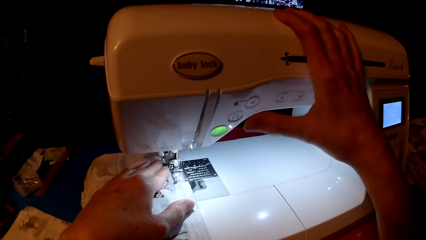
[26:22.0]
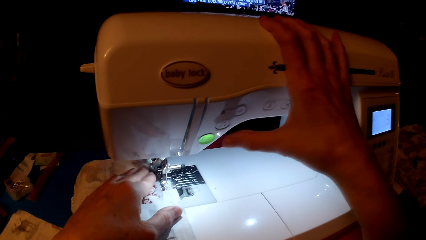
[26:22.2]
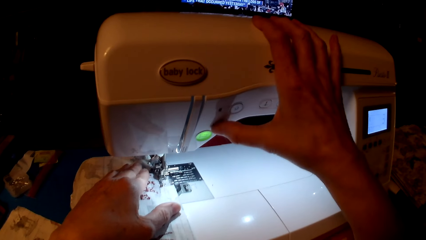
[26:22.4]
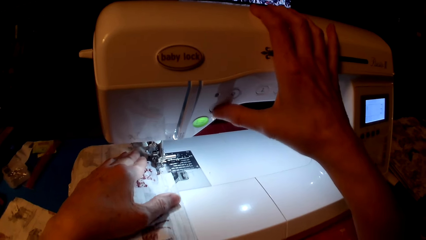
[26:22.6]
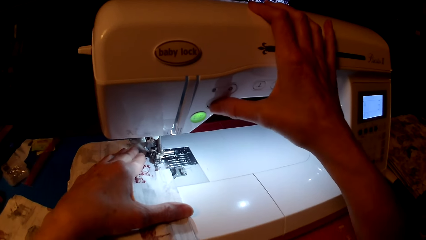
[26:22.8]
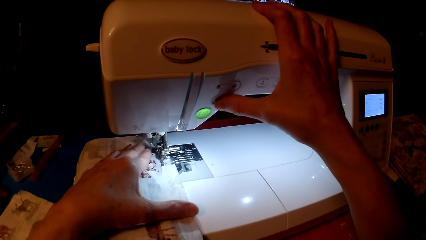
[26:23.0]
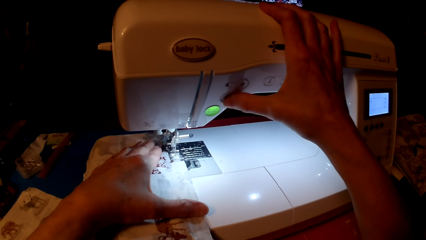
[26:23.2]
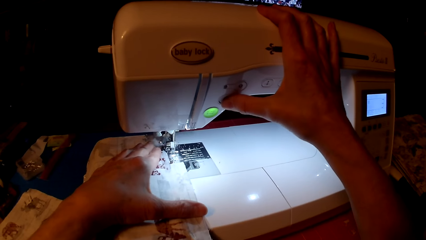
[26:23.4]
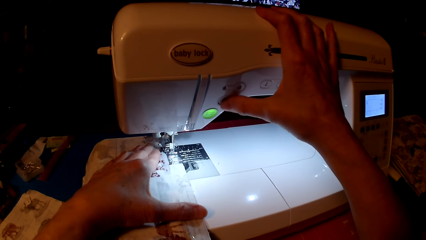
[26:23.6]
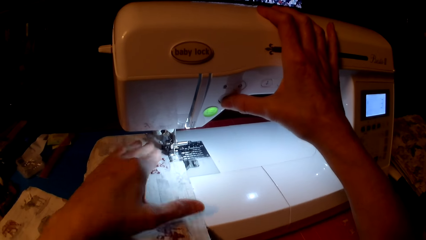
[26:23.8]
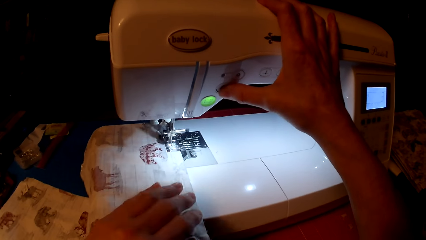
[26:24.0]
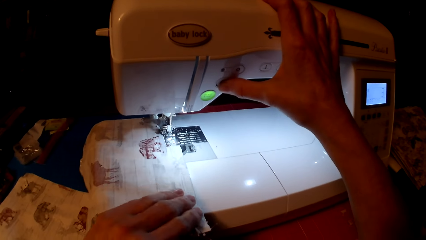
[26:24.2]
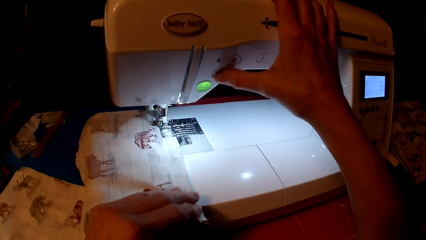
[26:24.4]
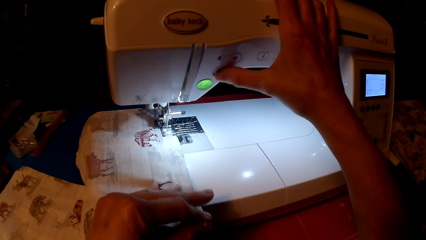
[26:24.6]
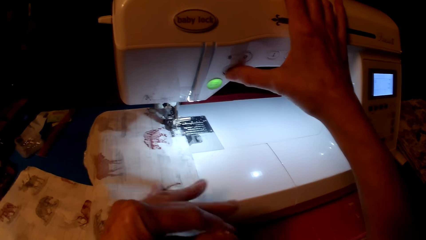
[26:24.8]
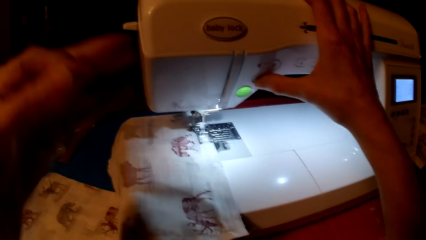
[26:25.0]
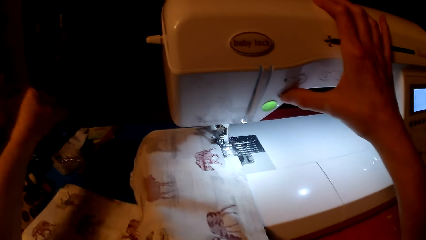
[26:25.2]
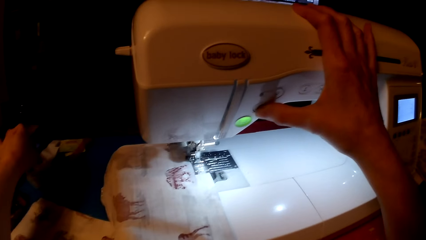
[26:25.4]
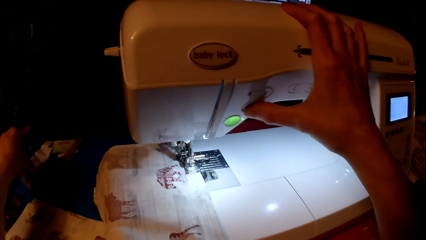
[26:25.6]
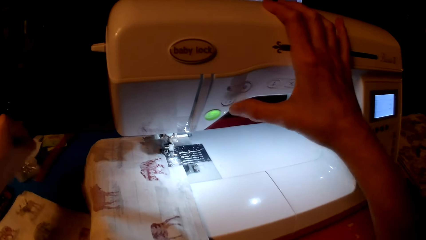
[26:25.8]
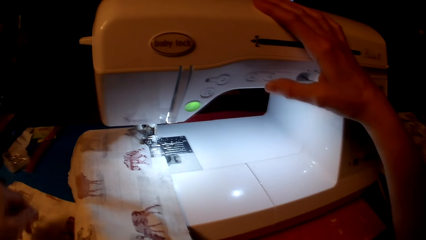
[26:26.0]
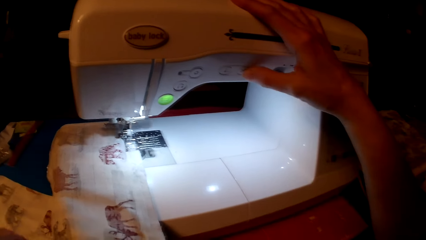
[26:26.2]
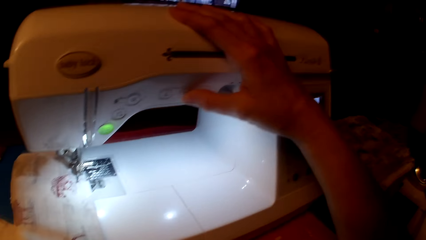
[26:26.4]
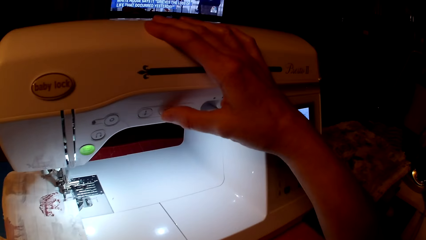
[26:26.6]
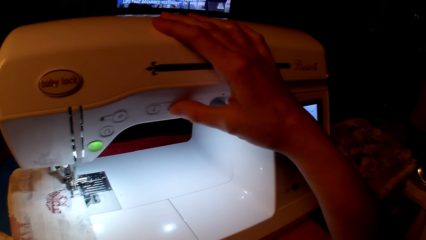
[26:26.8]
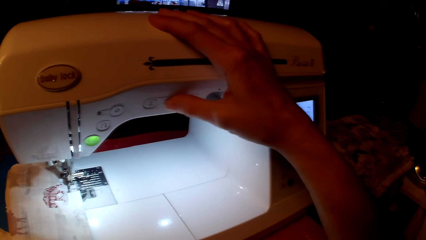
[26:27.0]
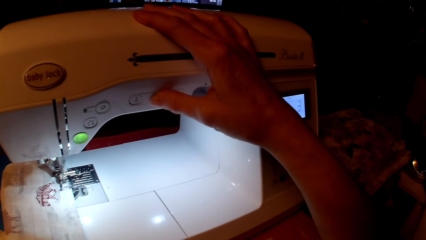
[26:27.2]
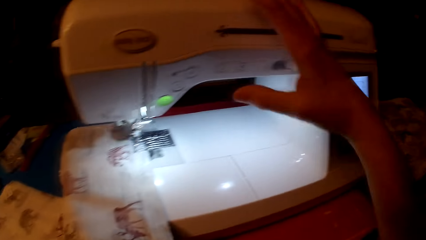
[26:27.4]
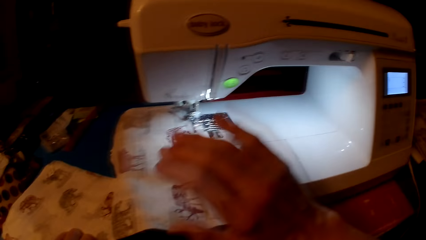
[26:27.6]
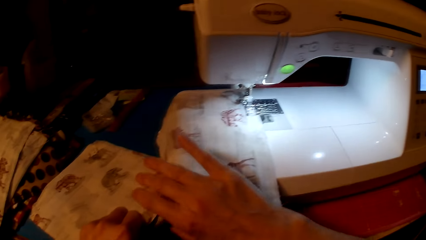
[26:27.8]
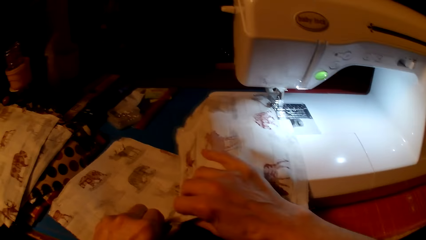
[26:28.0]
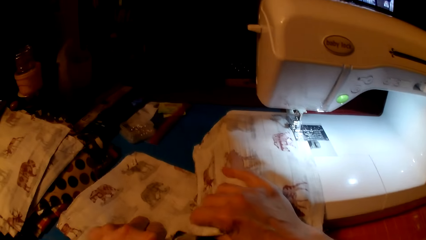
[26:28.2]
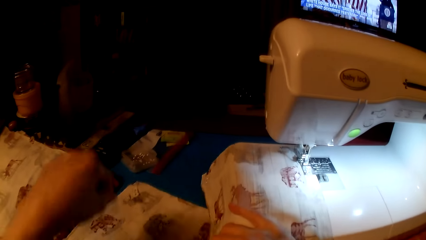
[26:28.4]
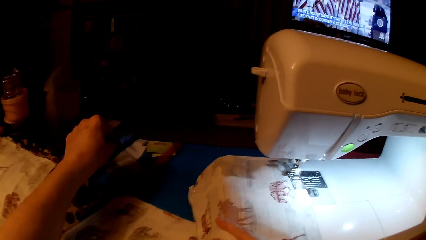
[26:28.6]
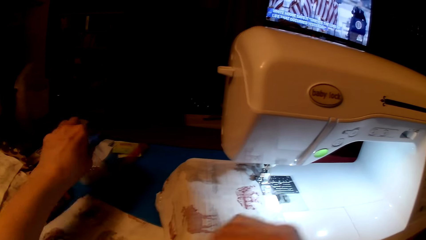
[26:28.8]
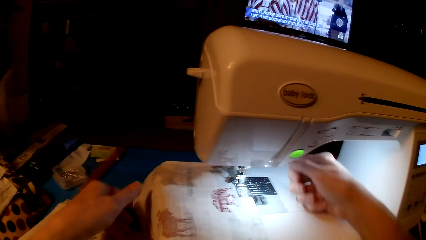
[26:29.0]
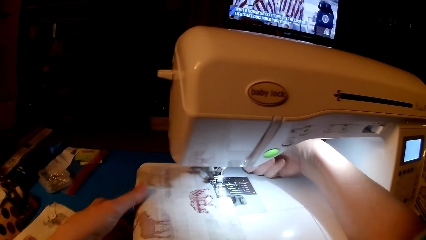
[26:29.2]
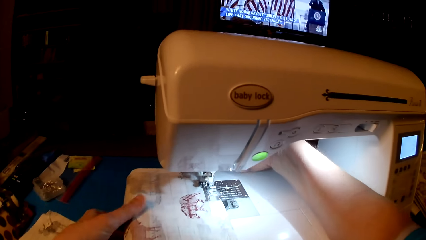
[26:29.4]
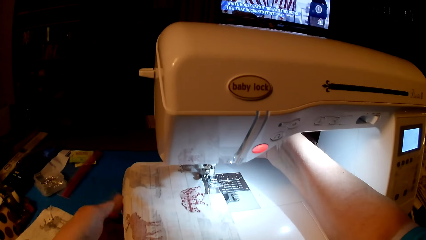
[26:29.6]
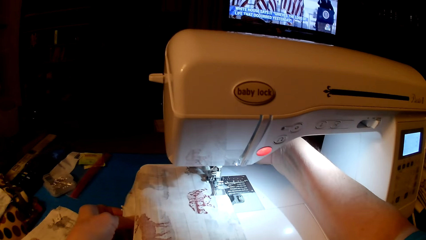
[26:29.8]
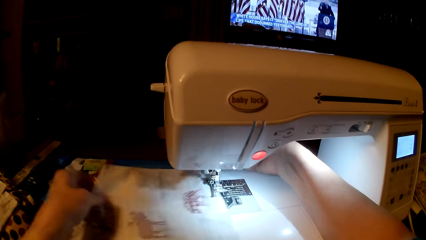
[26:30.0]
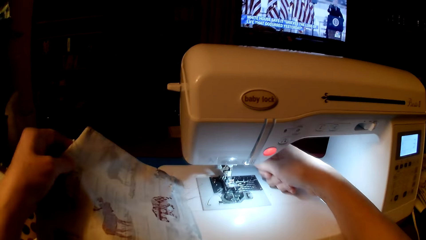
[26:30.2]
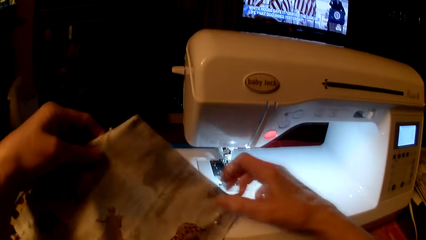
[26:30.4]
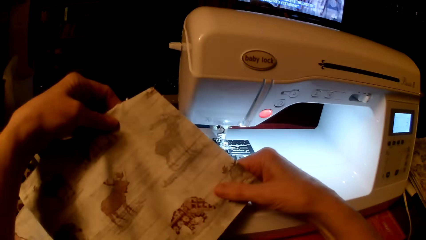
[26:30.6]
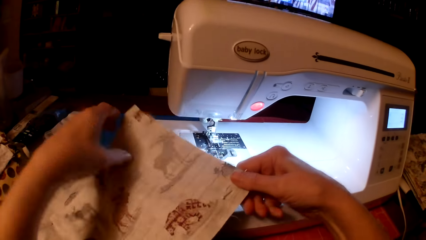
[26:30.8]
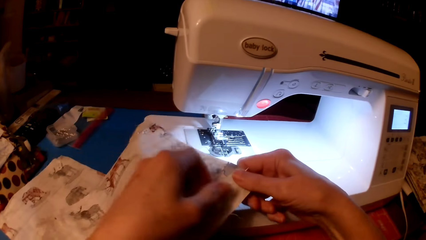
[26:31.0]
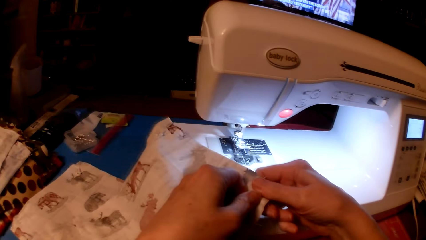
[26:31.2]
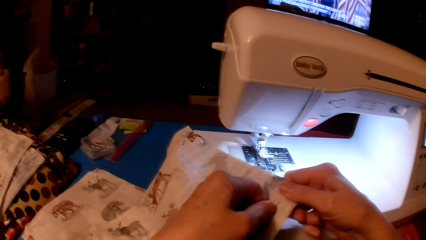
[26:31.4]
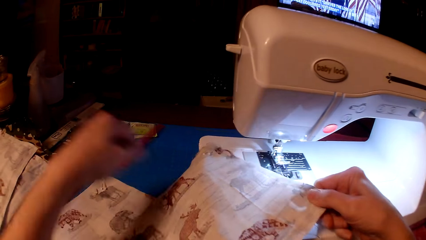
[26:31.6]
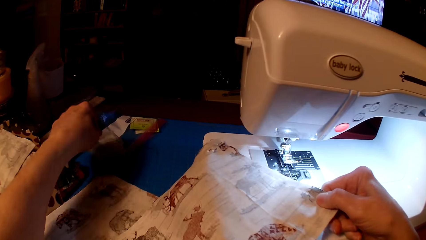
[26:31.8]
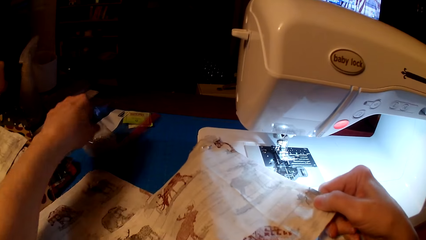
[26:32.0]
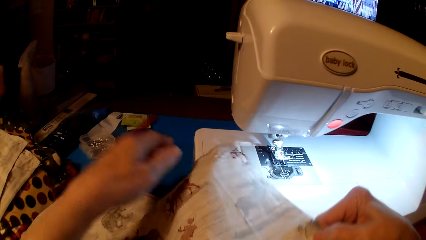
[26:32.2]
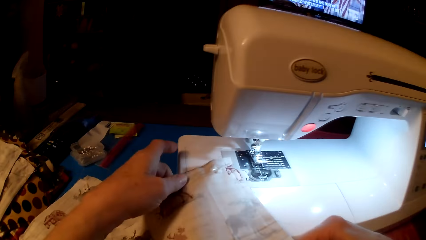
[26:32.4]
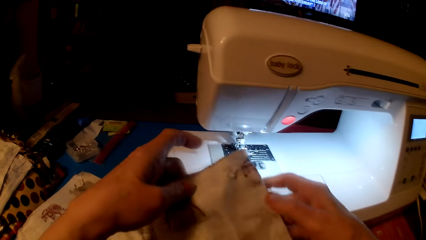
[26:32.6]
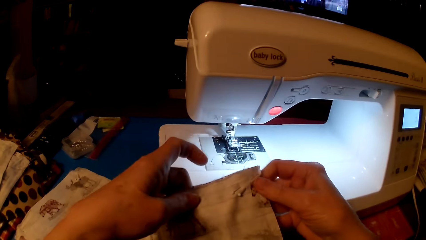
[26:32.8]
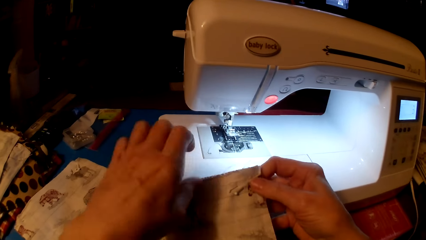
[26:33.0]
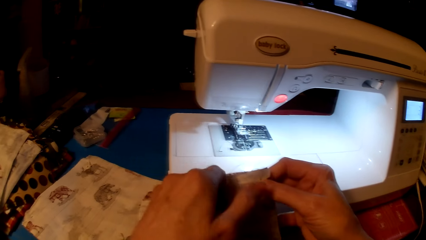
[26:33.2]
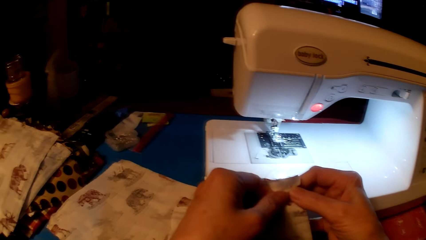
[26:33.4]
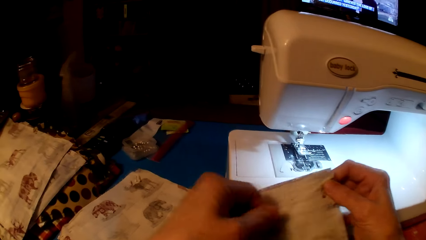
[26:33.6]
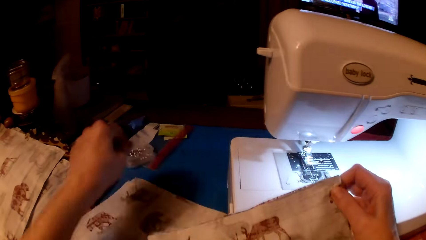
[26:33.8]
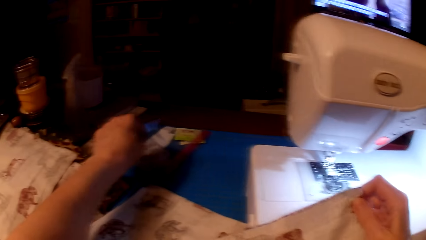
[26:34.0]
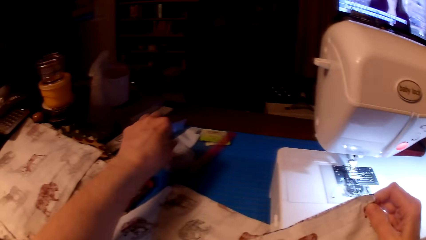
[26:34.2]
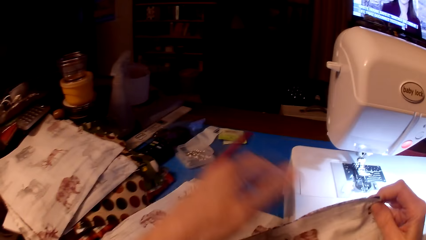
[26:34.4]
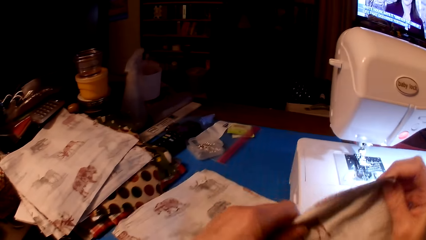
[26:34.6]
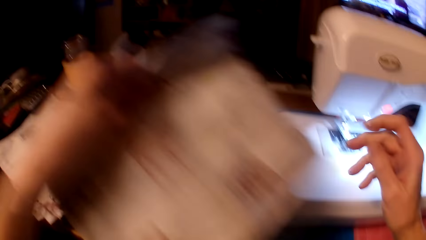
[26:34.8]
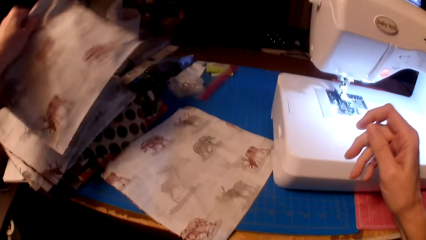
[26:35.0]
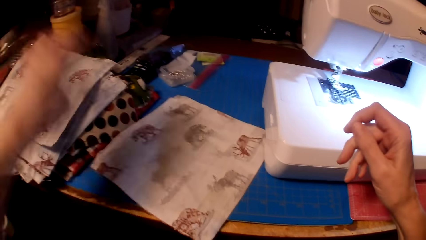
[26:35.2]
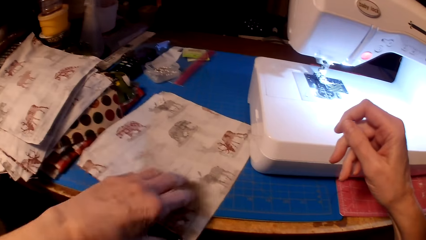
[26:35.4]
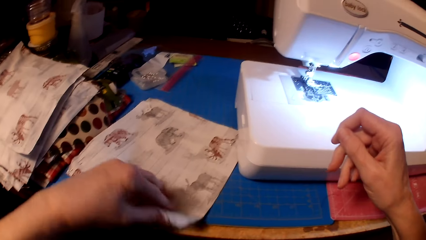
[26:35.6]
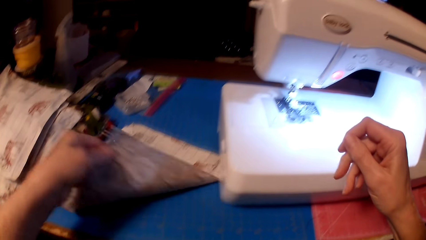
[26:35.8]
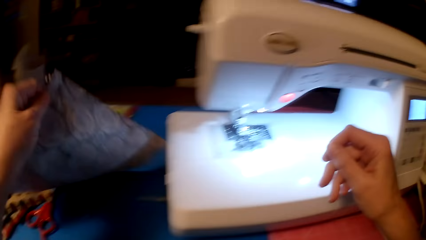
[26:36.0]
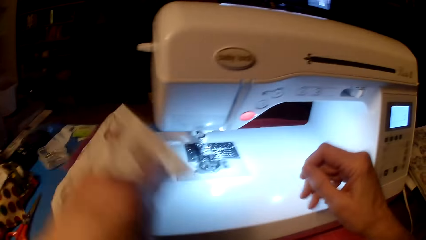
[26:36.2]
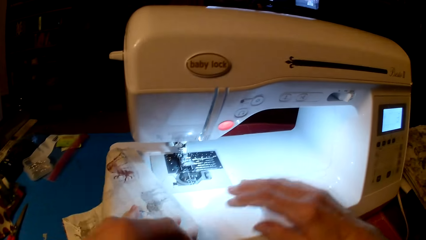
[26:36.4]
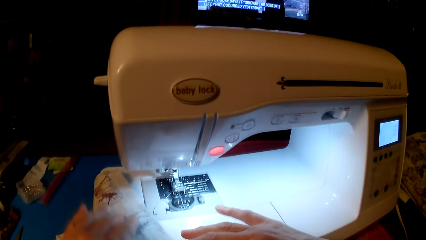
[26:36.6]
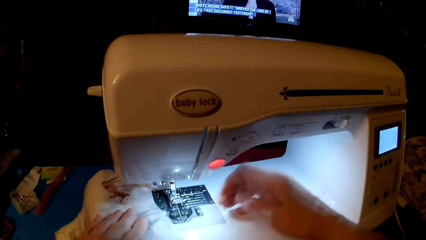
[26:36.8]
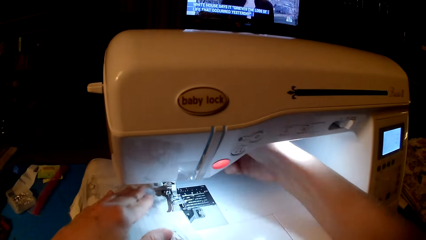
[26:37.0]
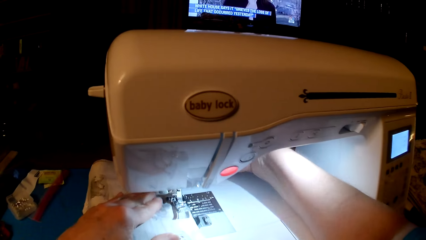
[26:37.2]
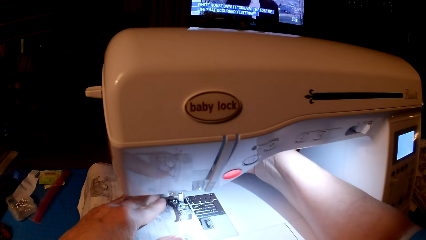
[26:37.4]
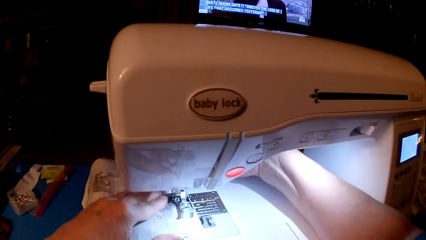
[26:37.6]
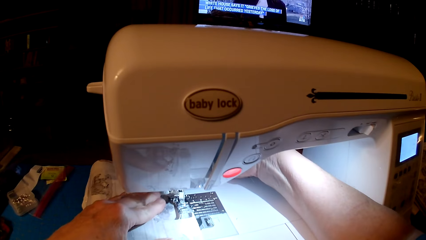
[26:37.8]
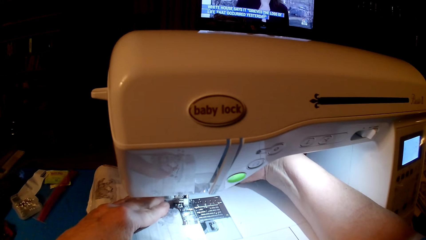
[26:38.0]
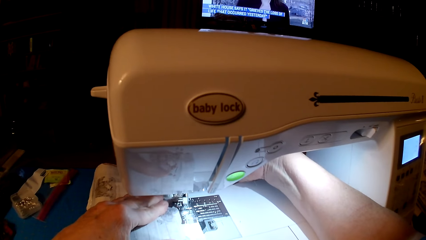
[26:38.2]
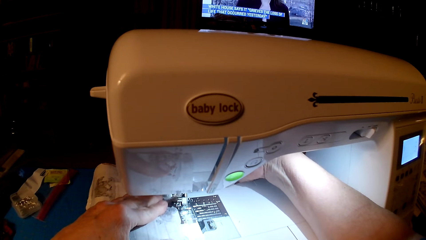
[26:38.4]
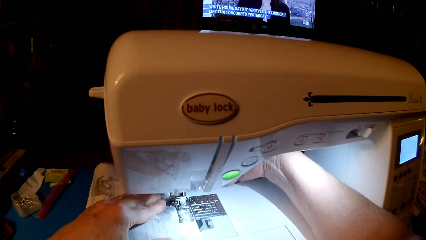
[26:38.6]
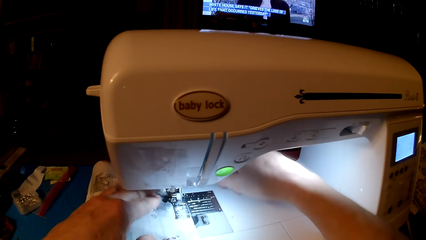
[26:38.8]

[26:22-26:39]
The camera wearer presses the speed button. They remove pins from the piece of cloth. They put the pins in the container. They press the stop button. They operate the sewing machine. They remove pins from the piece of cloth. They put the pins in the container. They pick up the piece of cloth. They remove the cloth from the sewing machine. They remove pins from the piece of cloth. They put the pins in the container. They remove pins from the piece of cloth. They put the pins in the container. They put the piece of cloth with the rest on the table. They pick up another piece of cloth. They put the piece of cloth on the sewing machine.
